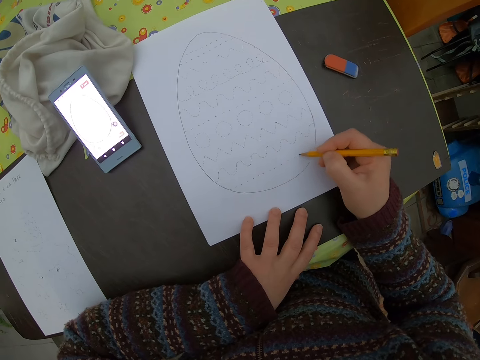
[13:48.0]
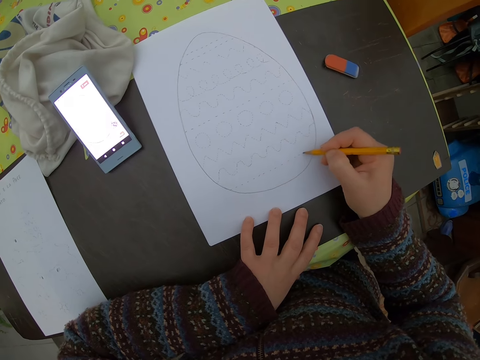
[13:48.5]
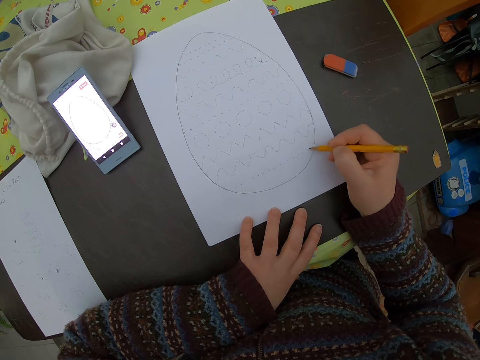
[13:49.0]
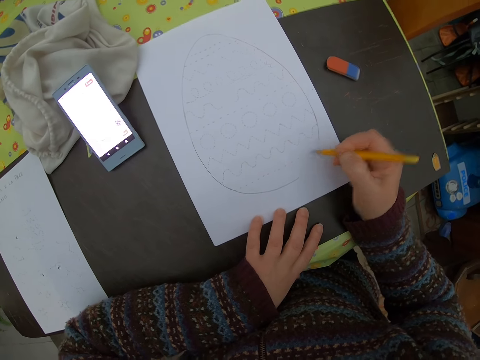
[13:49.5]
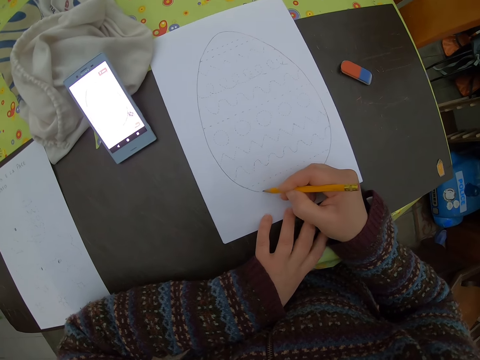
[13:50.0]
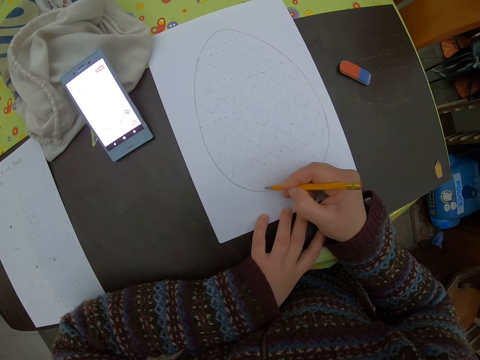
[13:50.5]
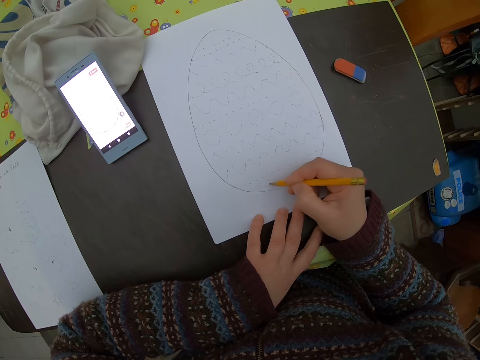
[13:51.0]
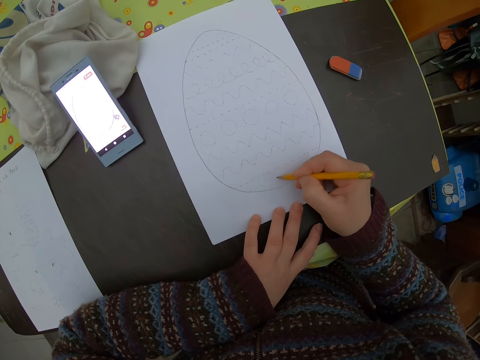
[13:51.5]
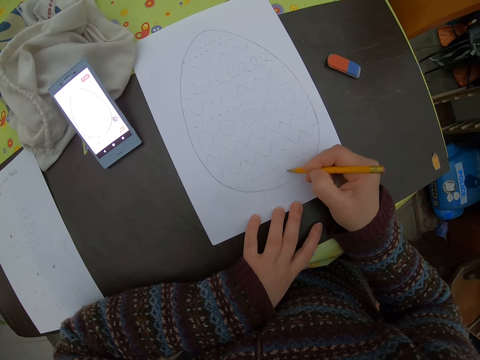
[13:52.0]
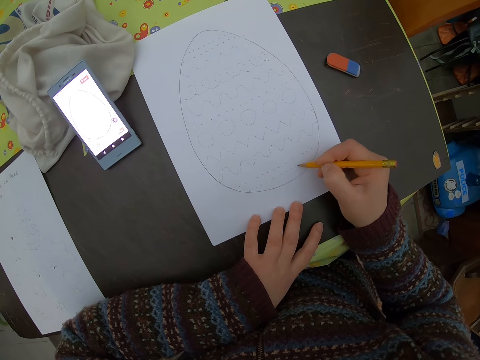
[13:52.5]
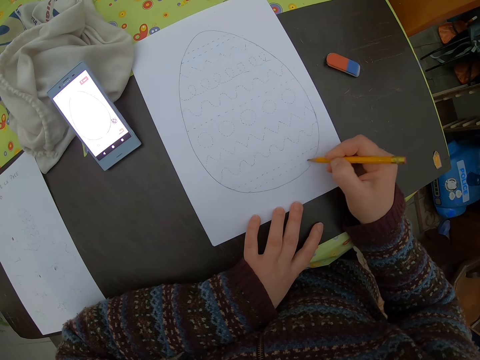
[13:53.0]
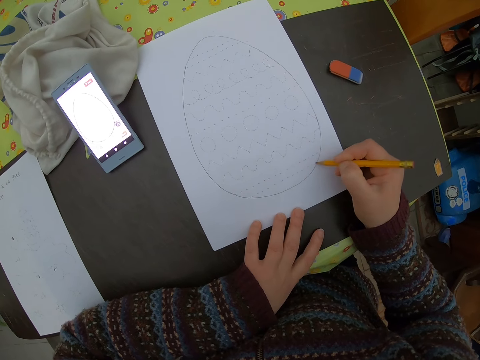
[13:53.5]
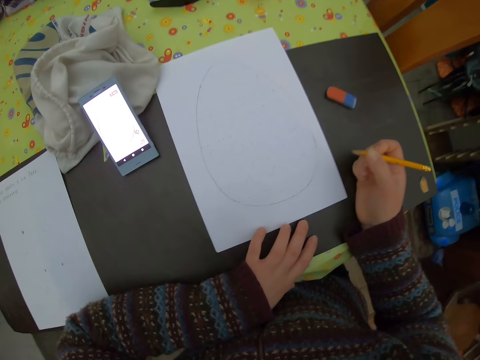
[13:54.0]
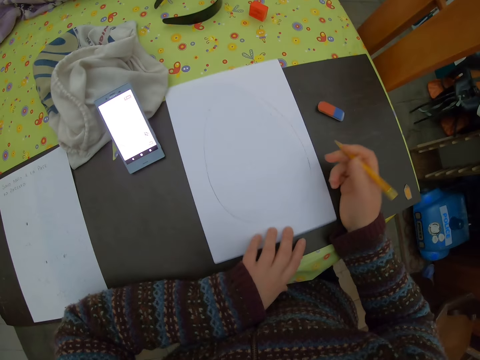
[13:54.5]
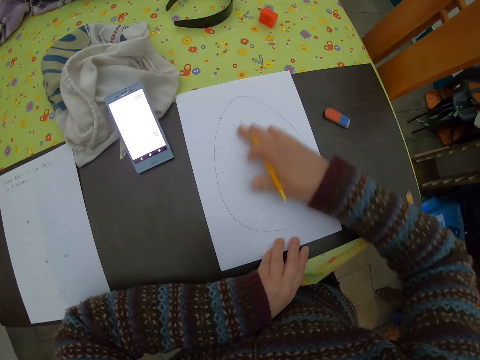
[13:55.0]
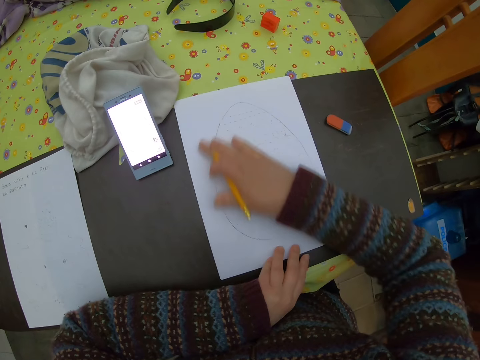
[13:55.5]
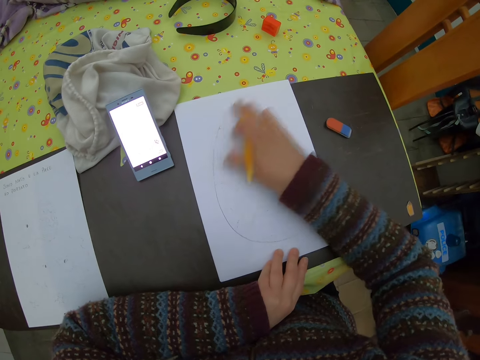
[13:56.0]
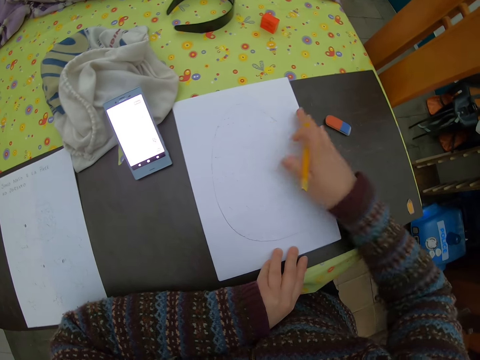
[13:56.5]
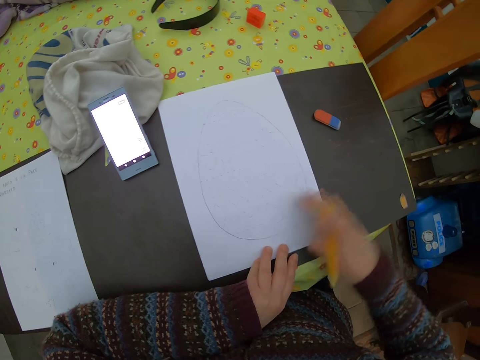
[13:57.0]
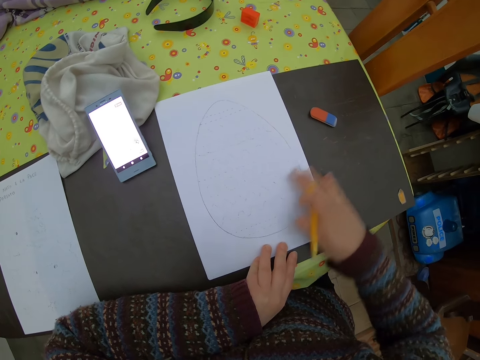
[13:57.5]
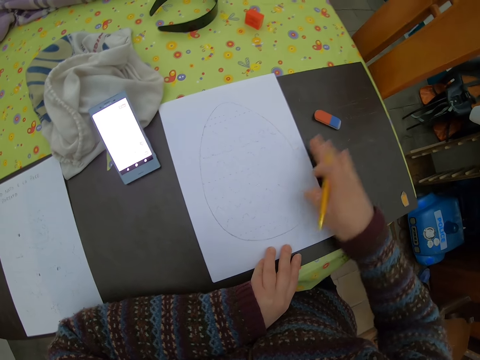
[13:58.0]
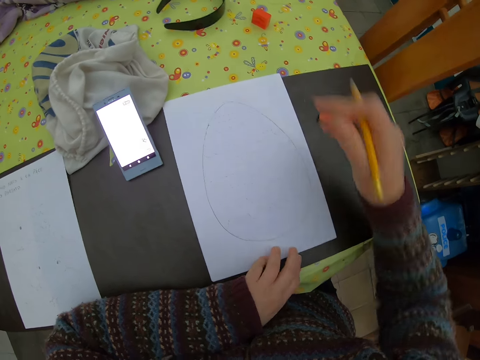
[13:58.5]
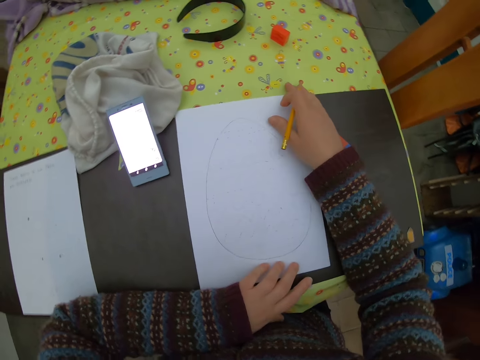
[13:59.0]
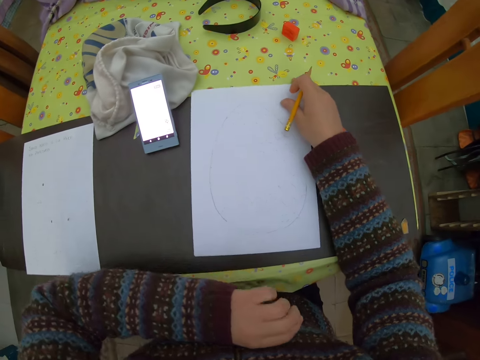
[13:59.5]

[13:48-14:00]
The camera wearer wipes the paper.

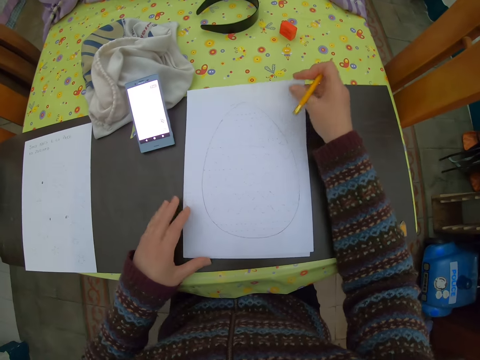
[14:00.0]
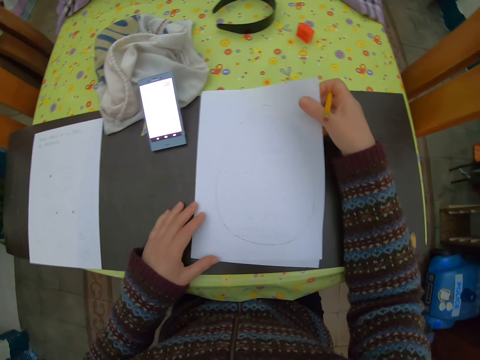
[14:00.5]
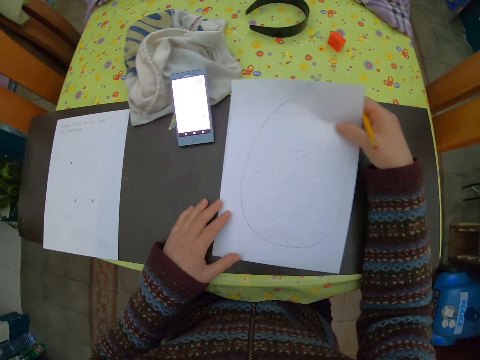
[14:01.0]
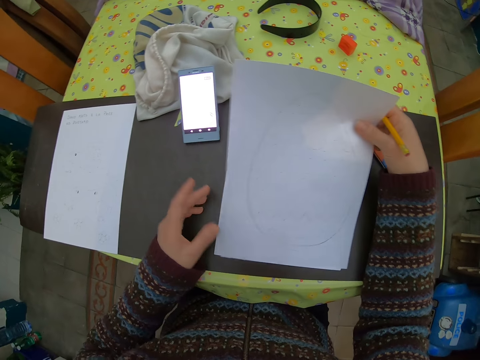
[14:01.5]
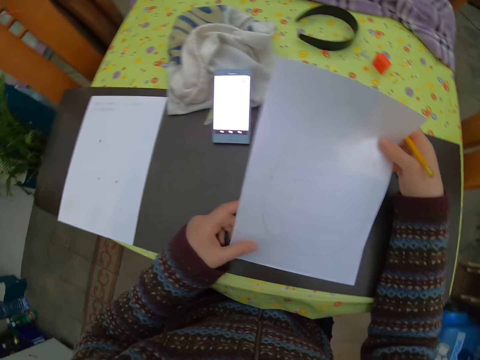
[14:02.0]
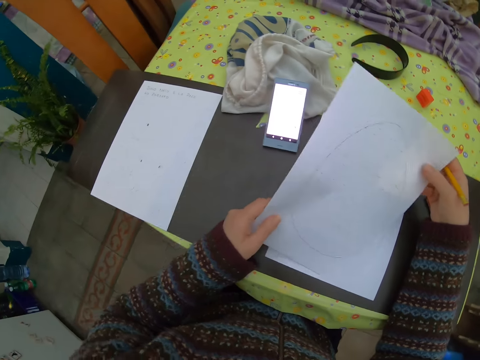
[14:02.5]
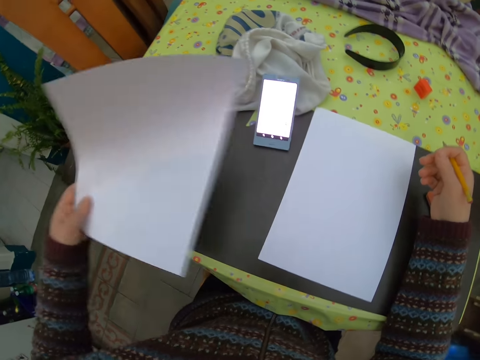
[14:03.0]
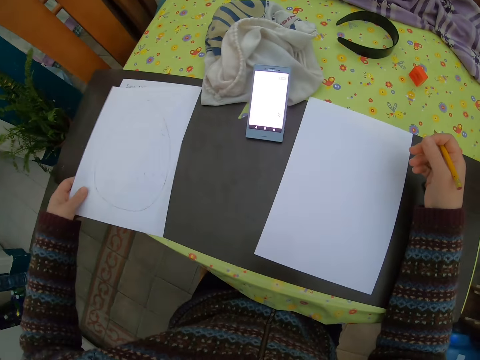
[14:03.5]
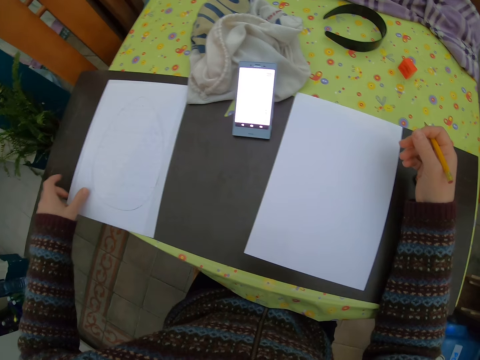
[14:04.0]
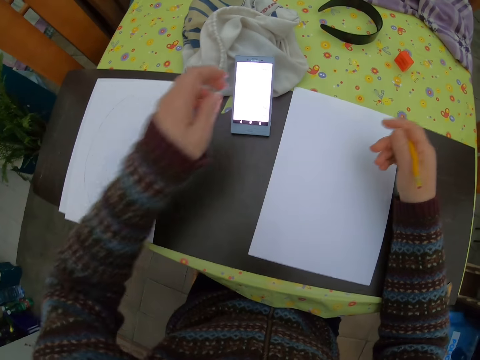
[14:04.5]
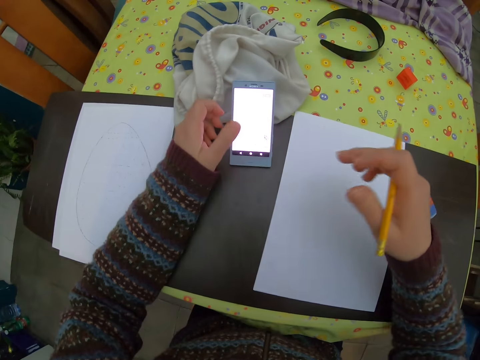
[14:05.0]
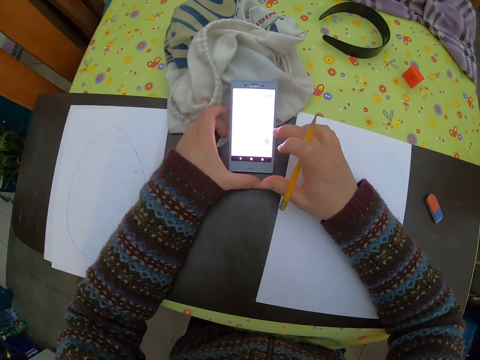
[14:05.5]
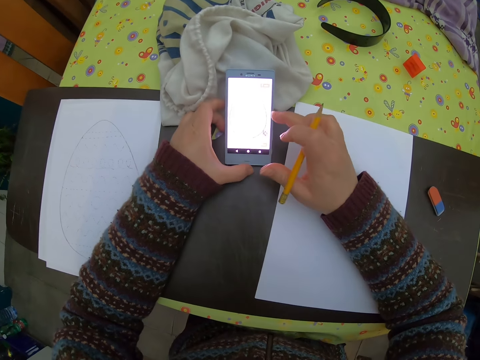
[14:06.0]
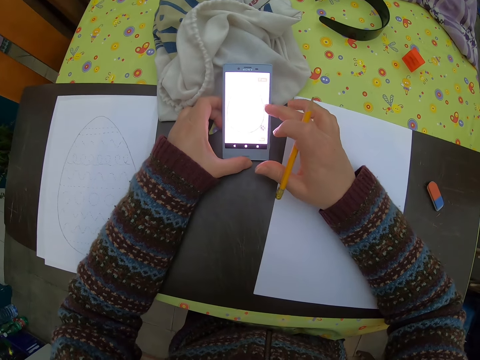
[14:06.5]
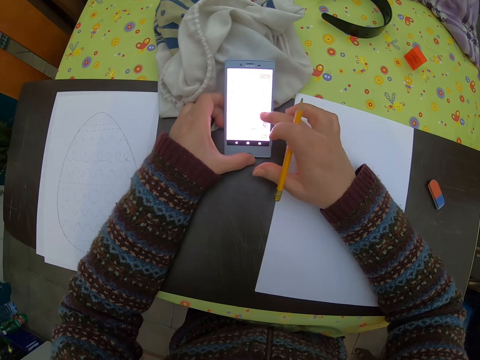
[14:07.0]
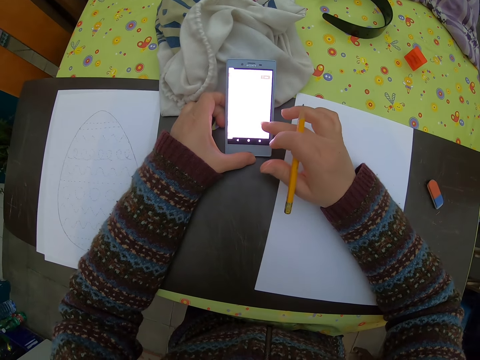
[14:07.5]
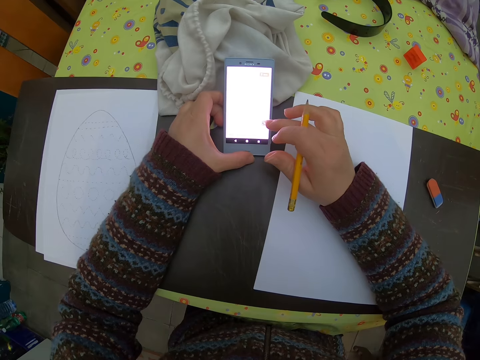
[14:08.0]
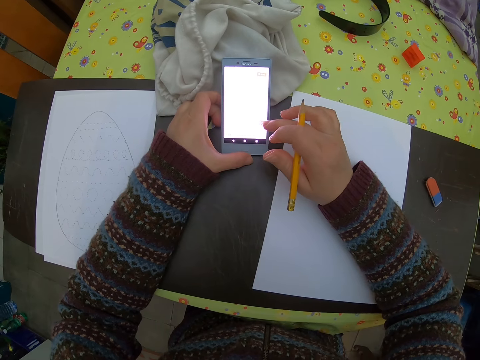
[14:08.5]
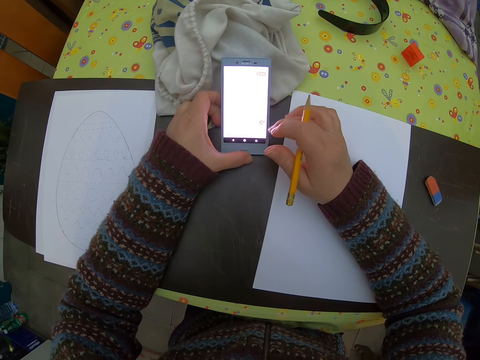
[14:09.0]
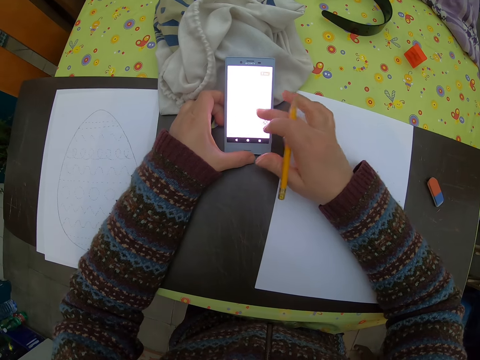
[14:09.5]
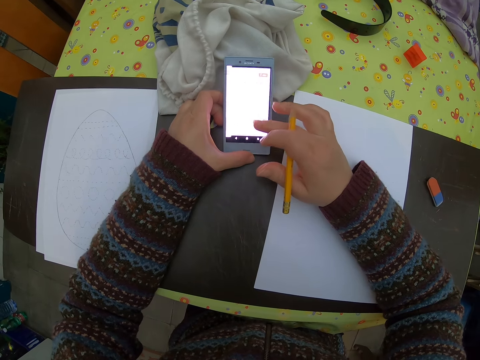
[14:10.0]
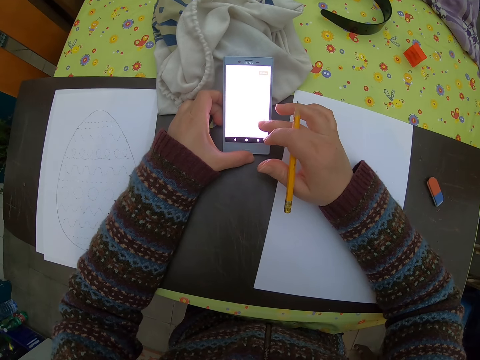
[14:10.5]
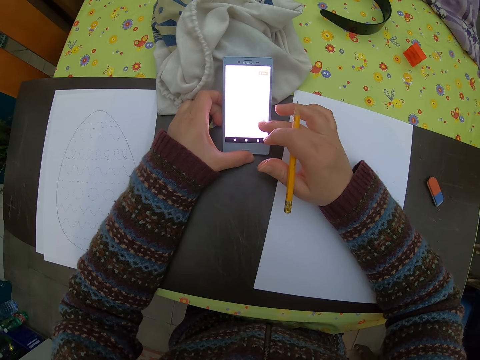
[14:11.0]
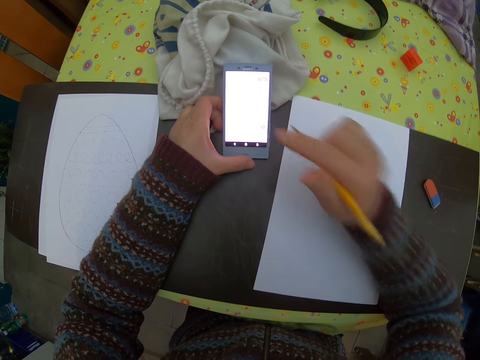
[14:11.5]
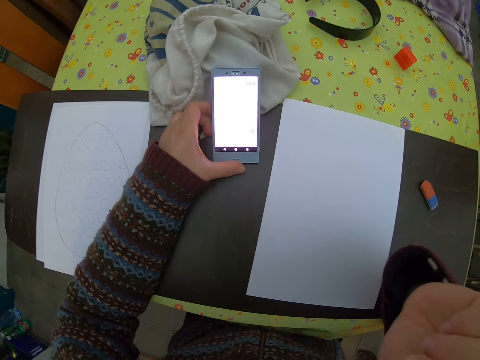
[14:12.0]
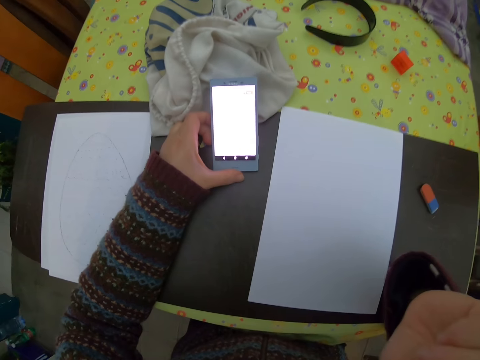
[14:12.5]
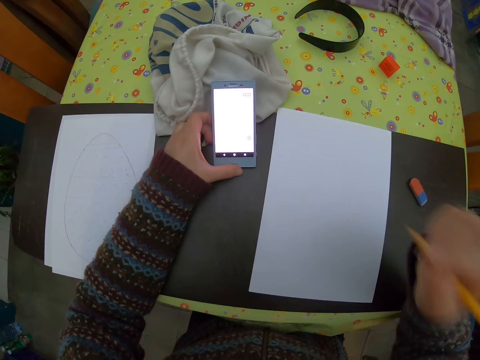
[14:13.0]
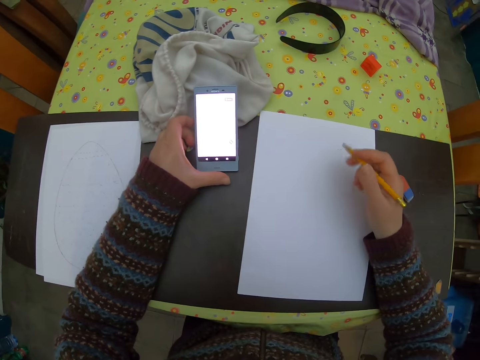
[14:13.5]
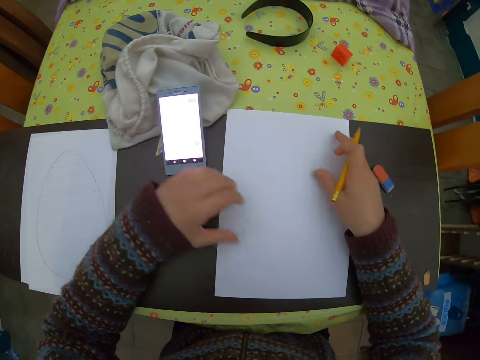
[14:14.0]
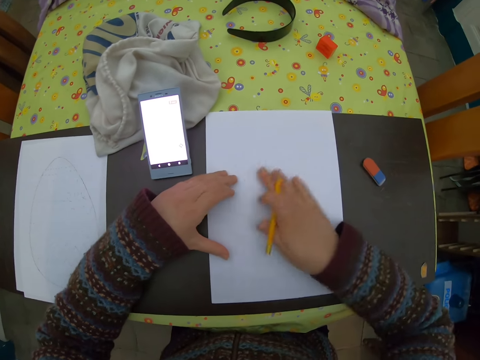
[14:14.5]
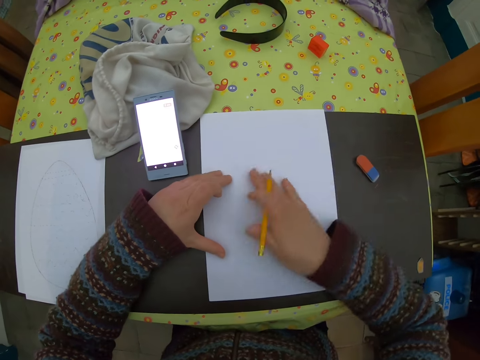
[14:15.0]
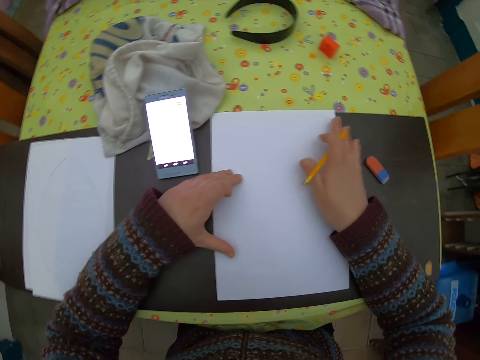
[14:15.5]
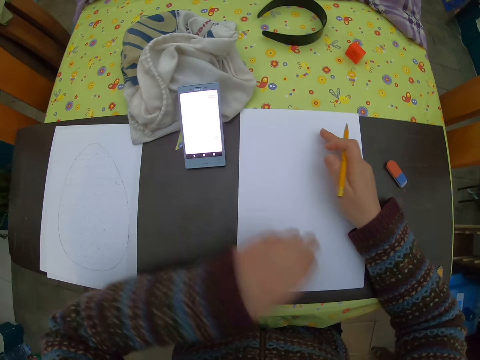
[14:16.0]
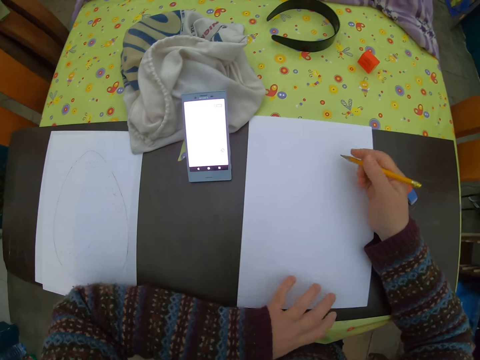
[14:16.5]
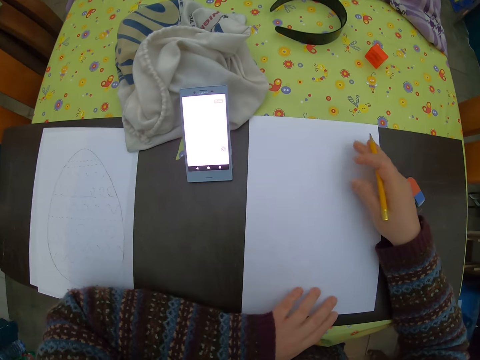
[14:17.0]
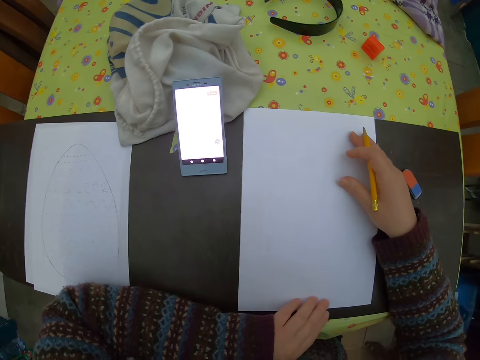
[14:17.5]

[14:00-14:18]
The camera wearer picks up the paper. He holds the paper with both hands. He drops the paper on a paper on the table. He holds a phone on the table with his left hand and swipes the phone with his right hand finger. He bites his right hand nail with his teeth. He wipes the paper. He dresses the paper with both hands.
